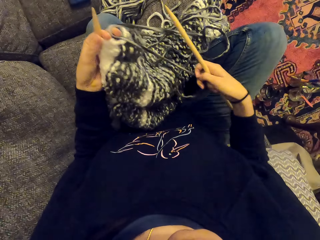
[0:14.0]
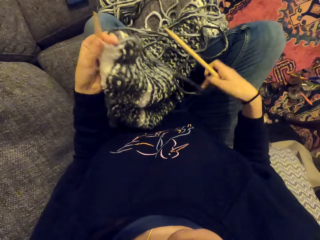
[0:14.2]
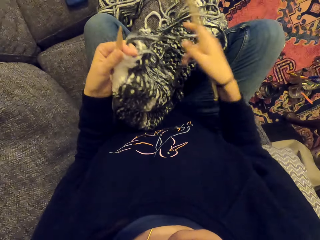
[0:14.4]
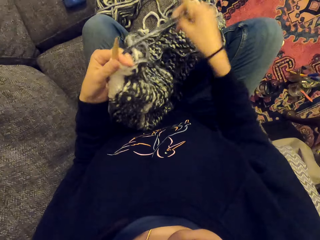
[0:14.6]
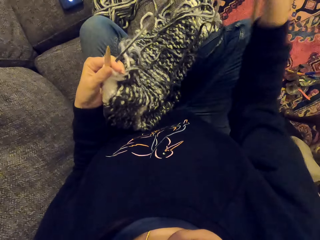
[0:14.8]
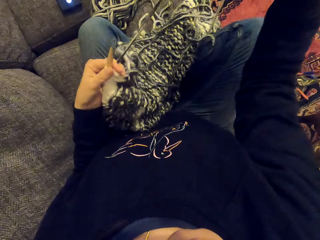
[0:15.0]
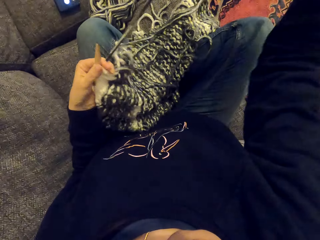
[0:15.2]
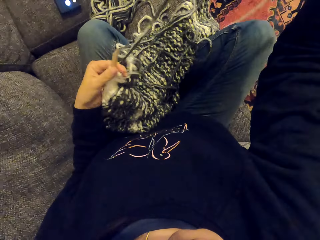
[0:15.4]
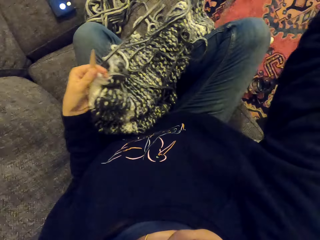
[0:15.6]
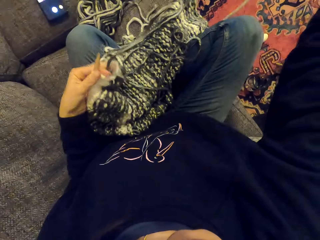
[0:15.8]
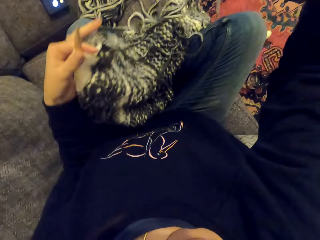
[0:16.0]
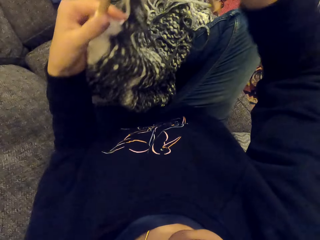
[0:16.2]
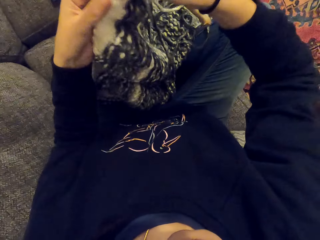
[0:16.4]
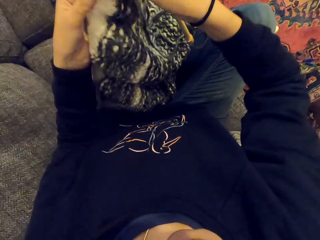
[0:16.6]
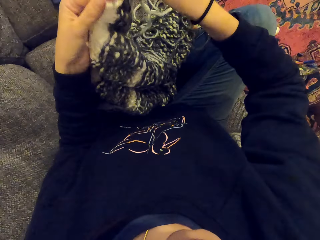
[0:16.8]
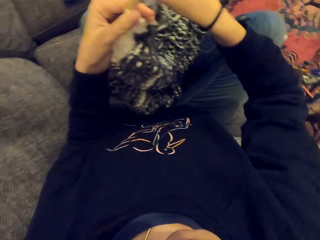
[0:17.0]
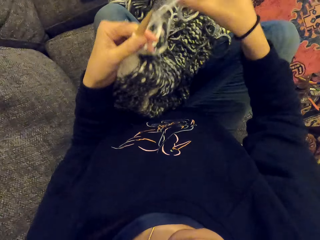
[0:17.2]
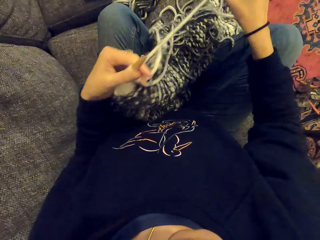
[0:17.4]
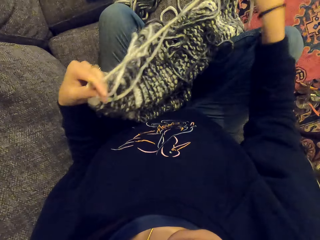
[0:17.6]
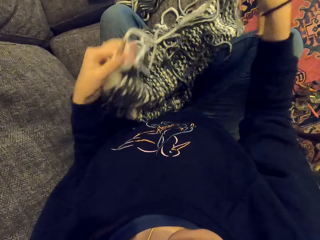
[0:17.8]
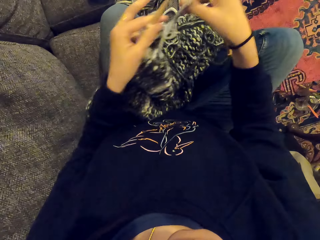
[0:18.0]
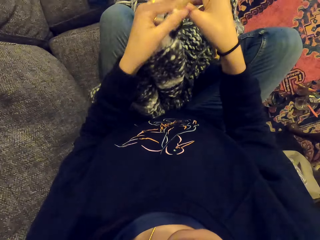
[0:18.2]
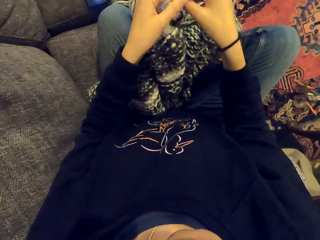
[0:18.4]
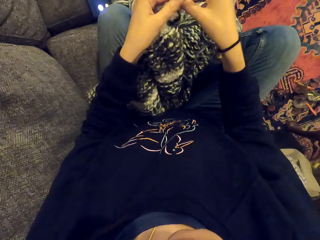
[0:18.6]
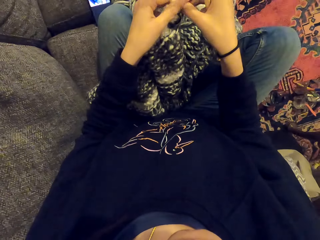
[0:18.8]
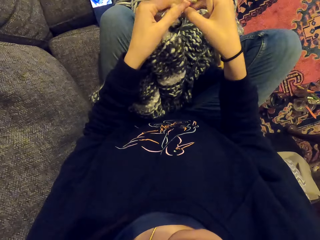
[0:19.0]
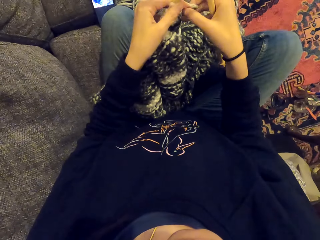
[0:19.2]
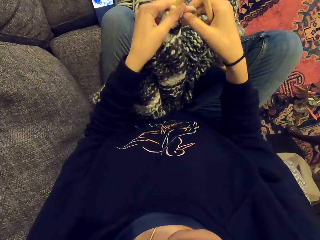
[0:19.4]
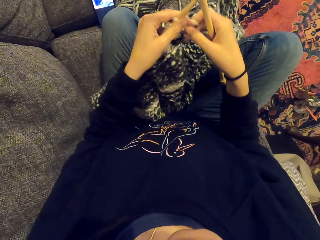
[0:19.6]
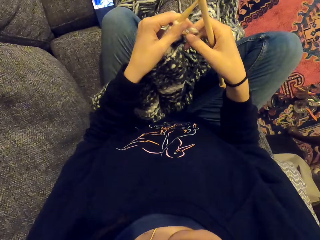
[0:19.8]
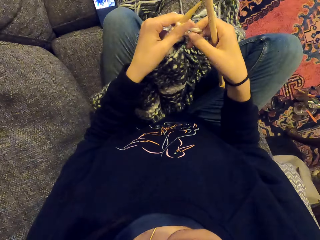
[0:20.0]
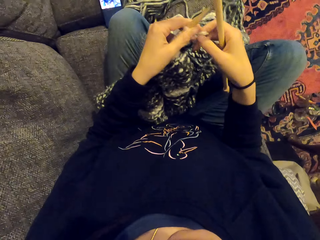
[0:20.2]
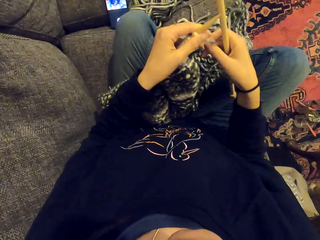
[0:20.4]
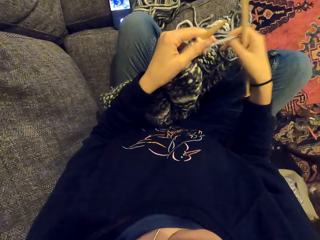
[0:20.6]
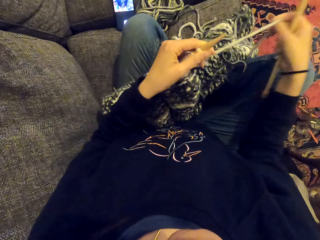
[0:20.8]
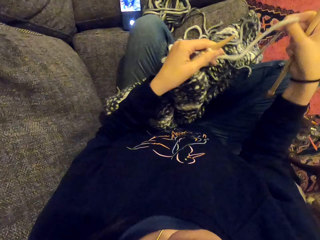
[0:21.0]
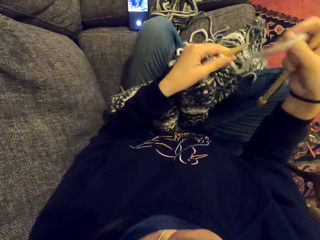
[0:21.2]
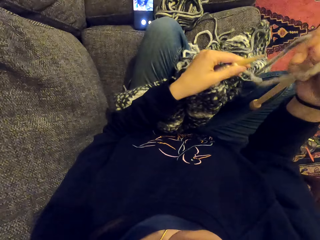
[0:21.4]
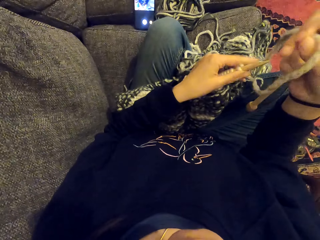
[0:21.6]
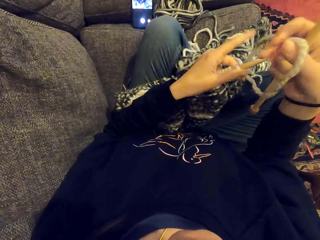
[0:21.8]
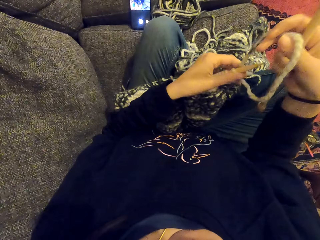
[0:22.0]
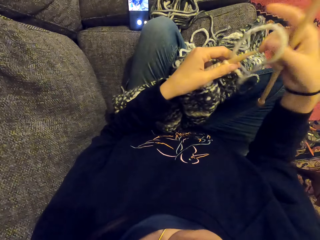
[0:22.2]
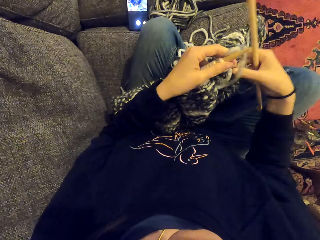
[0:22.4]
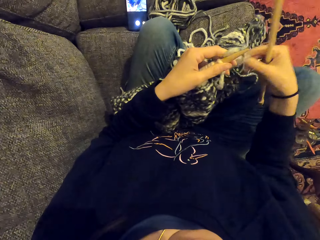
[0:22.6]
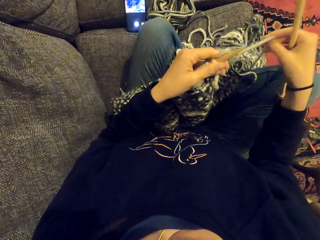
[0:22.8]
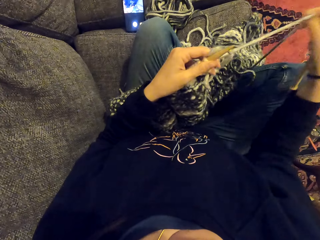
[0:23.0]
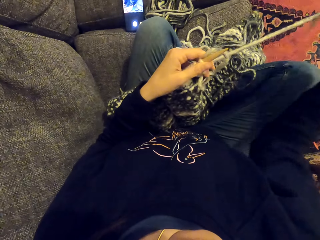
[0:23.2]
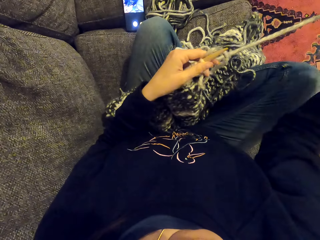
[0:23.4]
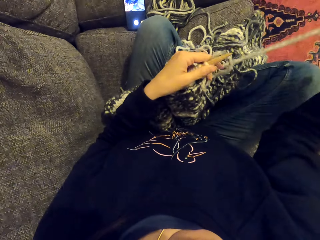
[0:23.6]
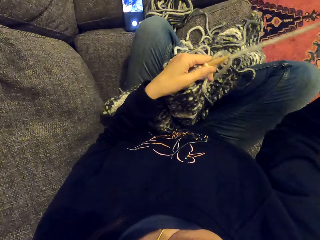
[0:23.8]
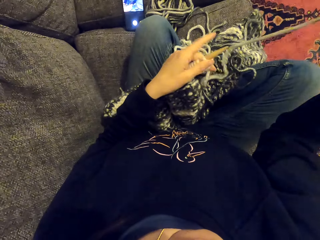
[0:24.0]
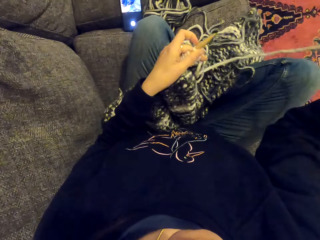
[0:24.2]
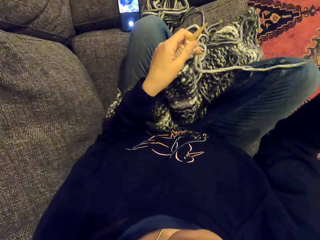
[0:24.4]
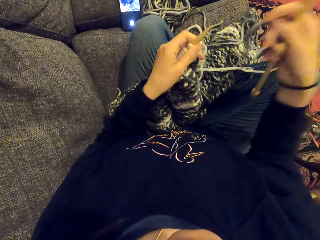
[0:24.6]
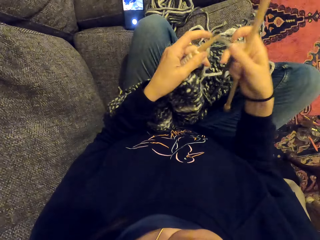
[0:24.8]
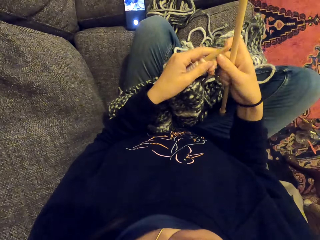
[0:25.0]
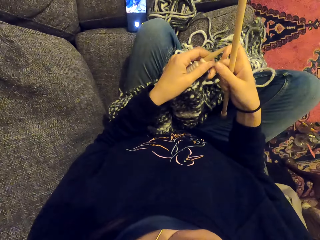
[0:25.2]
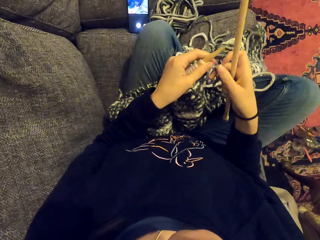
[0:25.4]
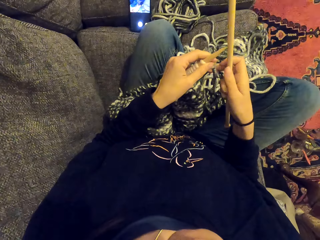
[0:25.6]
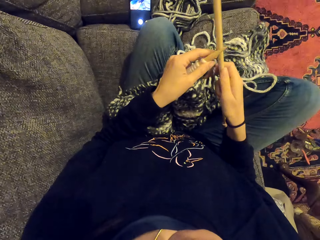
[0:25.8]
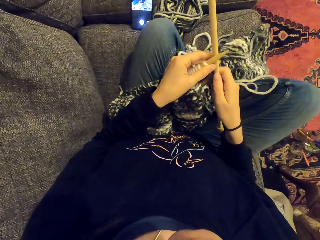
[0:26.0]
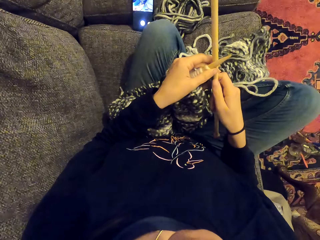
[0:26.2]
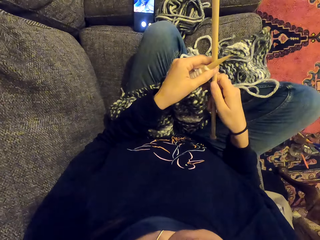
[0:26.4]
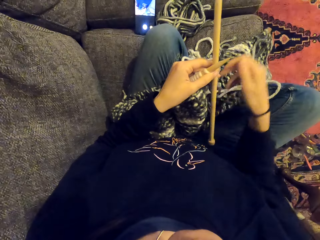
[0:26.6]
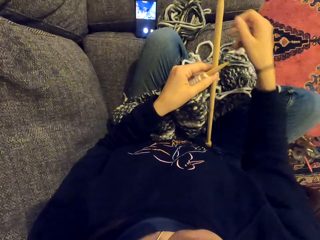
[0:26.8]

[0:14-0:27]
The camera wearer aligns the thread. They knit a fabric.

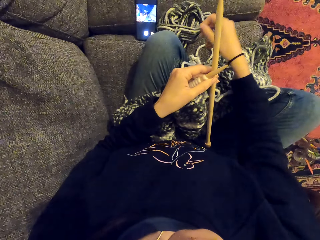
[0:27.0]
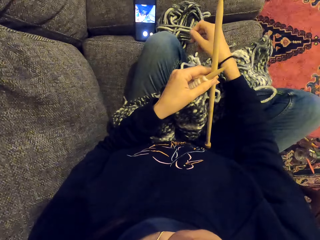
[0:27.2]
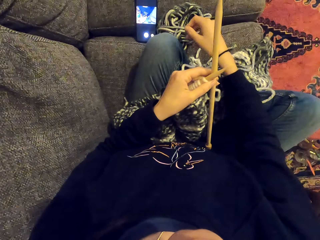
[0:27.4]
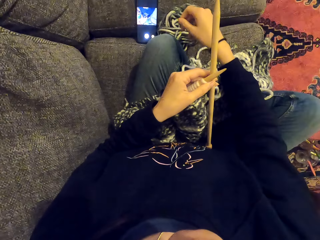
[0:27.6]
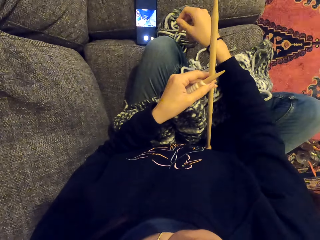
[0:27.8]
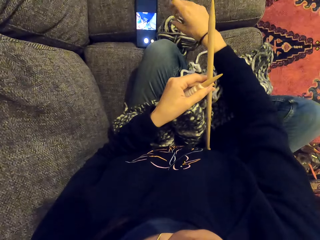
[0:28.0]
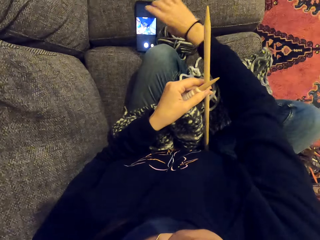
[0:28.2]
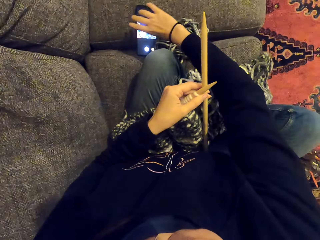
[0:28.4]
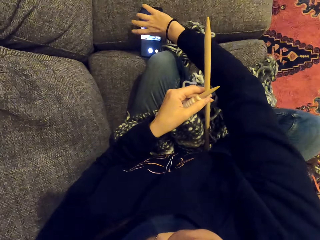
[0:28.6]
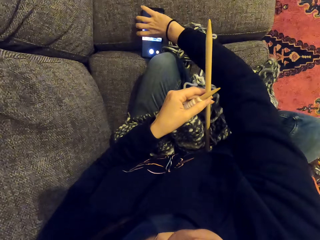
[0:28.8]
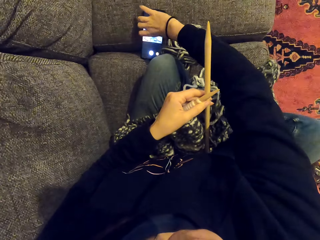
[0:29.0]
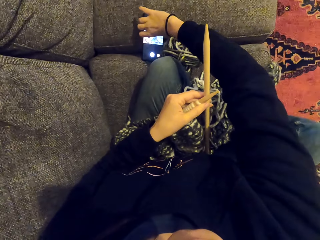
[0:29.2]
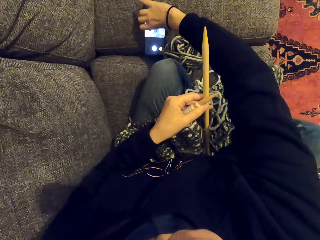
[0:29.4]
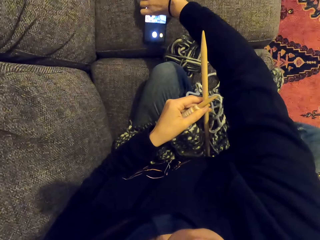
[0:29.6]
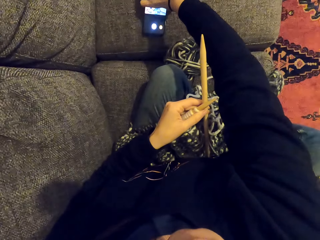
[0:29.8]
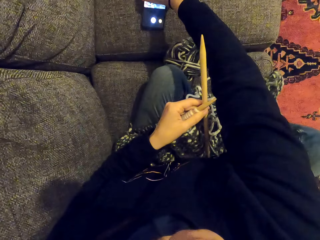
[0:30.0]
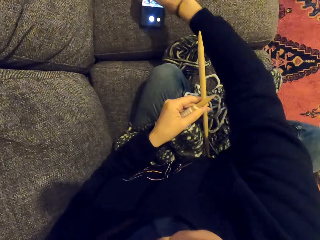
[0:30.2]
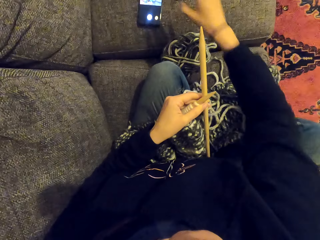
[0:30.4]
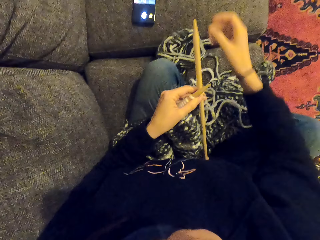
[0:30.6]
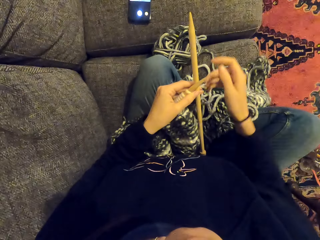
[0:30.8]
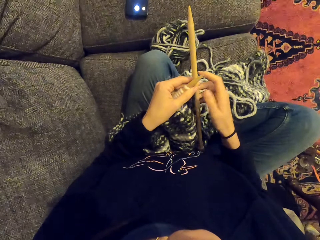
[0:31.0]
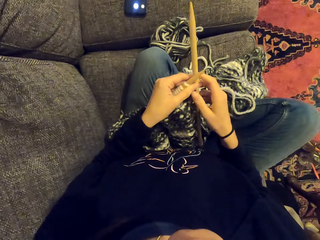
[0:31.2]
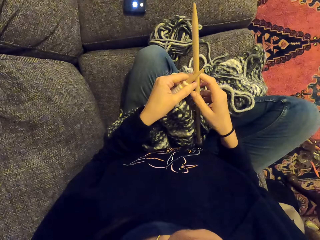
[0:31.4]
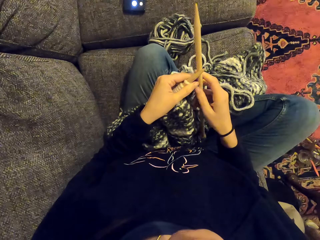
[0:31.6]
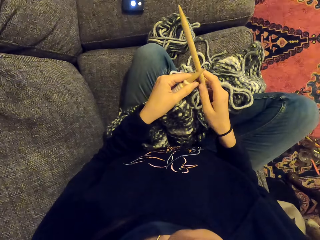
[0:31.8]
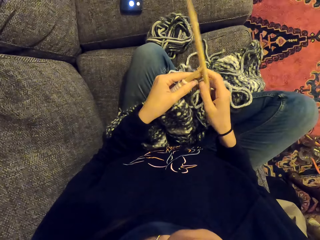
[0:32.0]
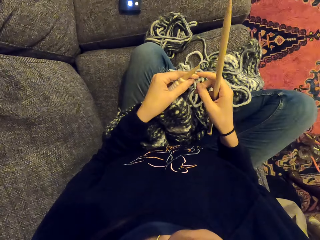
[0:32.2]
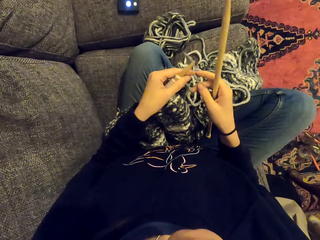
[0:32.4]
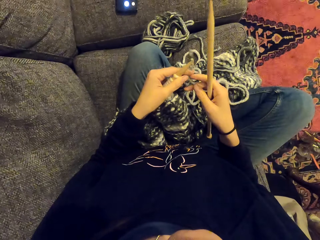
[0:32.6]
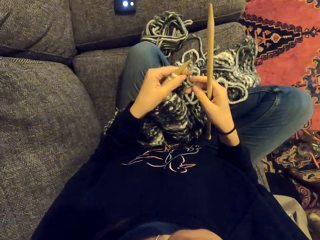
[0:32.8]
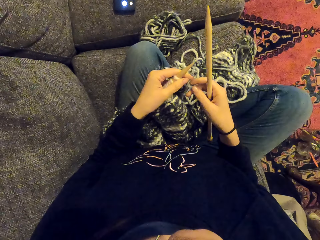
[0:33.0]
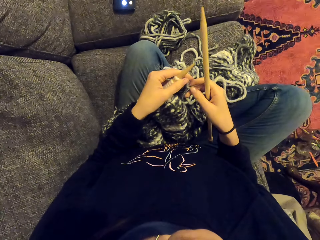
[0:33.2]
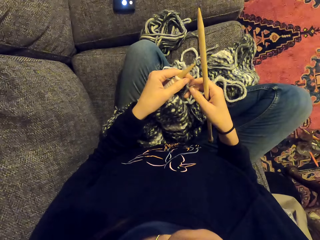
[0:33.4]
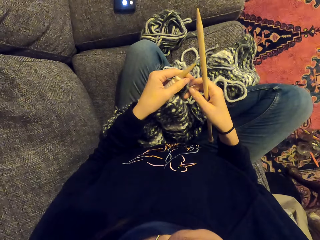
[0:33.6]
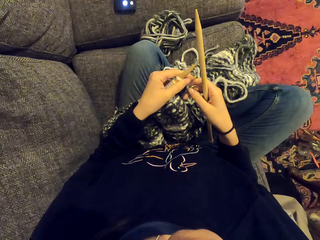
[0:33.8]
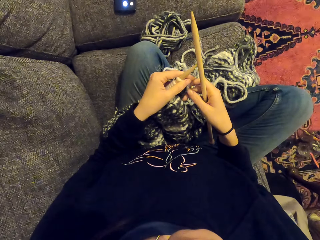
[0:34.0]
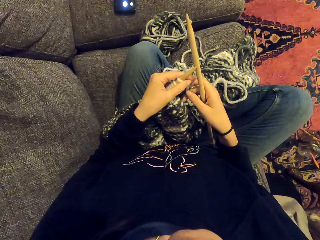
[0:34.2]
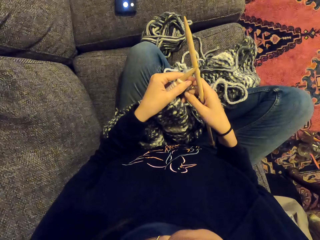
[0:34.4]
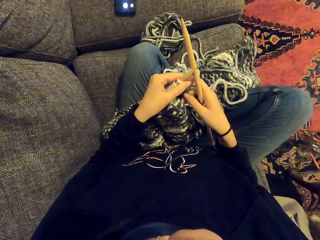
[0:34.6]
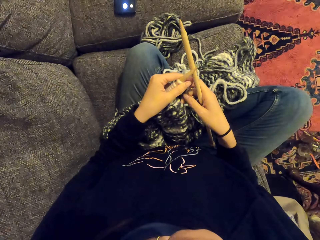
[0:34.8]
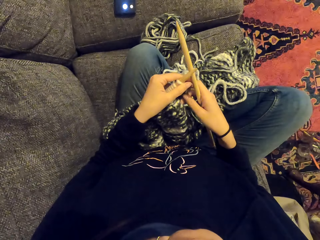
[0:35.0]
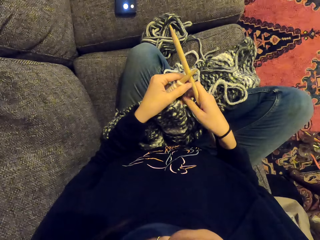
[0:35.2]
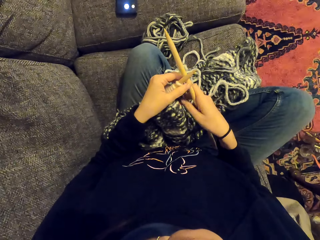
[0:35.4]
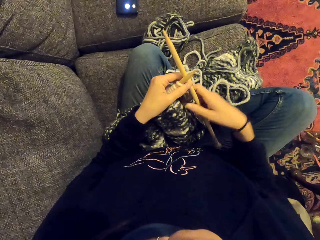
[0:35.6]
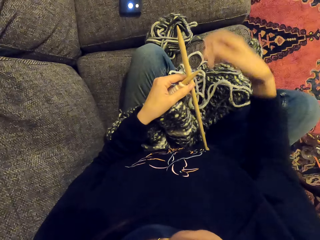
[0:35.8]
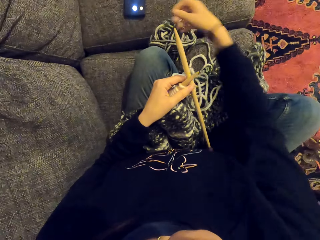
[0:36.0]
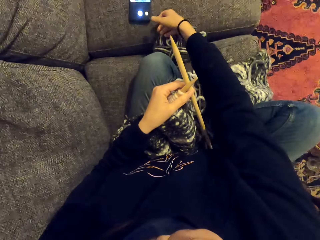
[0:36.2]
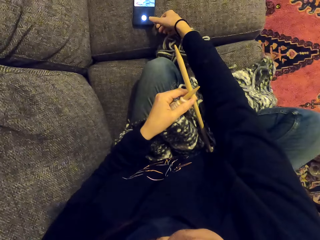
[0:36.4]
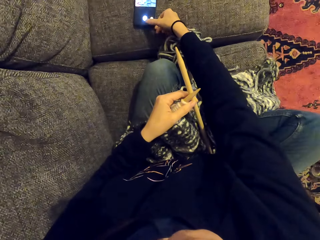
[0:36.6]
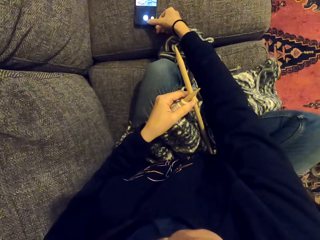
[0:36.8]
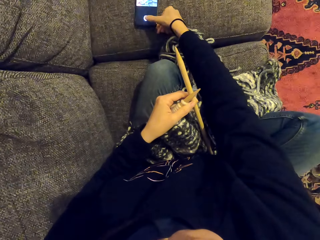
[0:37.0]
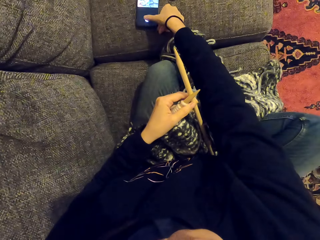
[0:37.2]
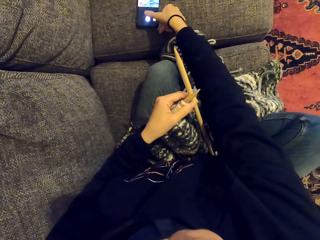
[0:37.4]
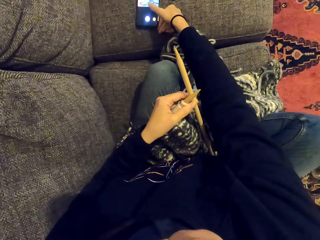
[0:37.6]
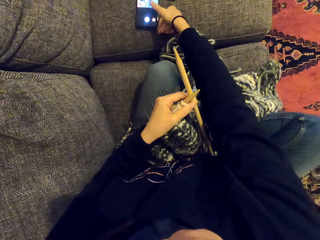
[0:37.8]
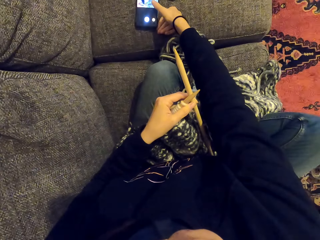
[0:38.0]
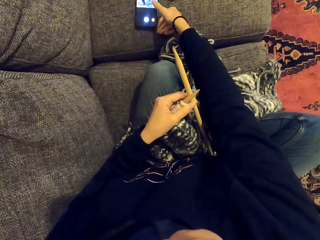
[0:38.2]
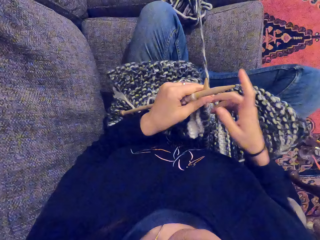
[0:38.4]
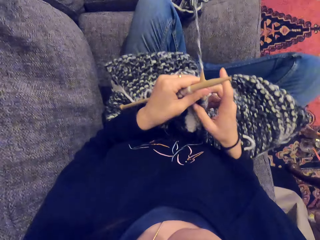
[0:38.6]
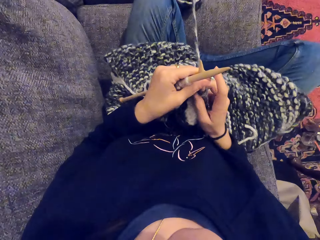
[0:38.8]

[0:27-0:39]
The camera wearer picks the phone from the sofa. They knit a fabric. They stare at the phone. They operate the phone.
